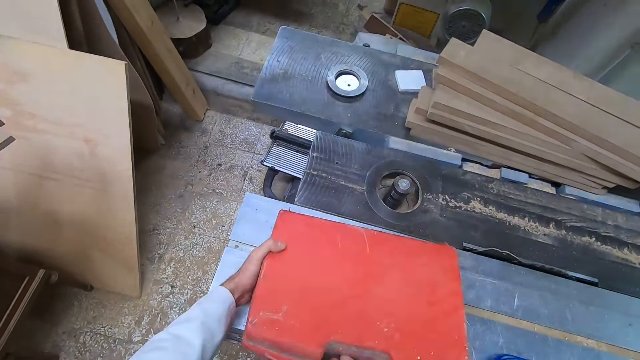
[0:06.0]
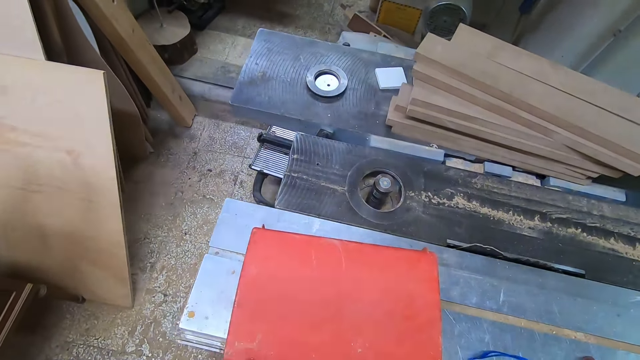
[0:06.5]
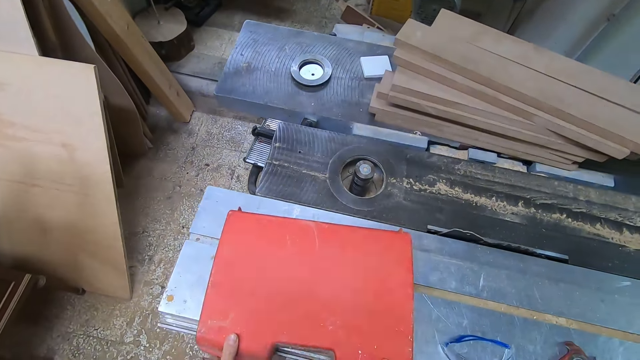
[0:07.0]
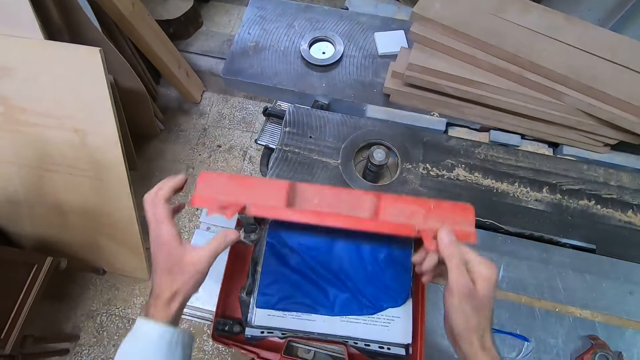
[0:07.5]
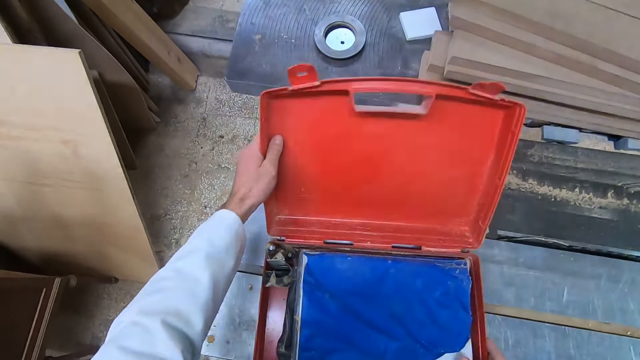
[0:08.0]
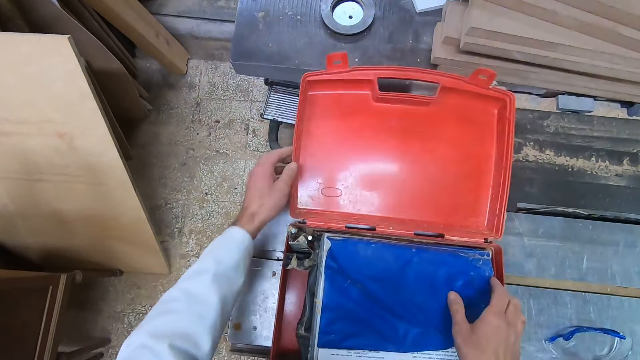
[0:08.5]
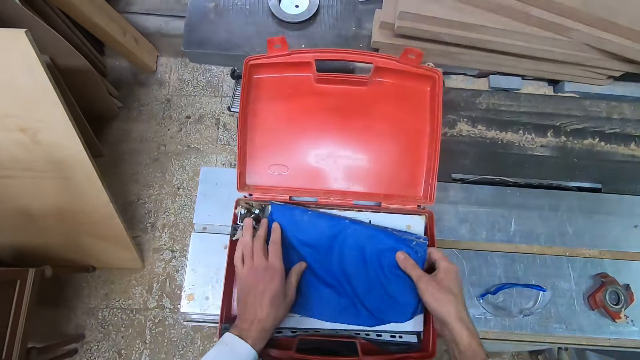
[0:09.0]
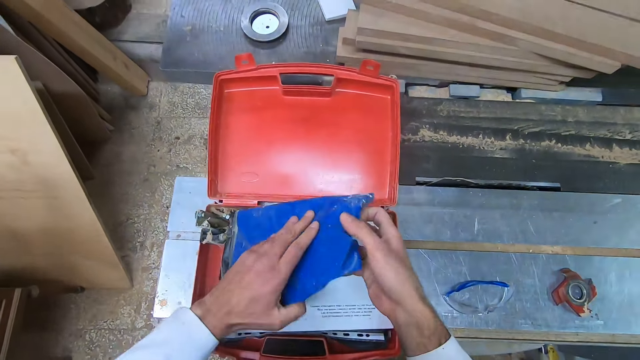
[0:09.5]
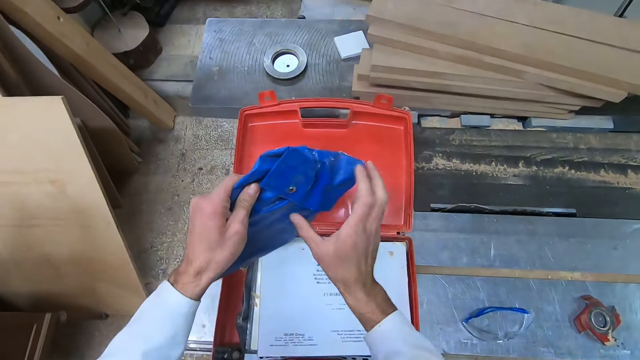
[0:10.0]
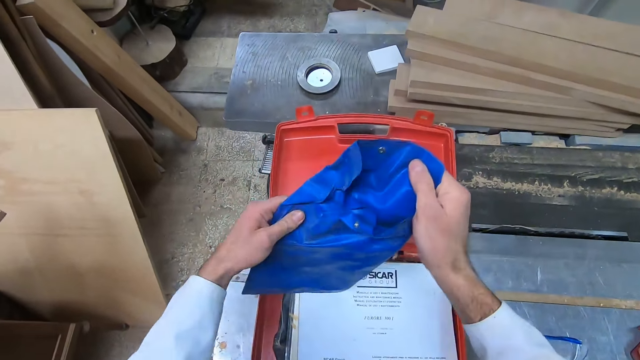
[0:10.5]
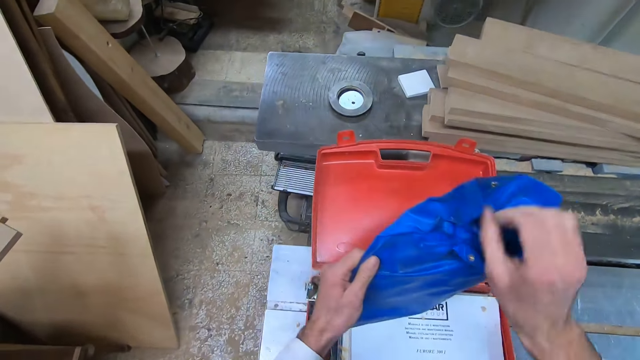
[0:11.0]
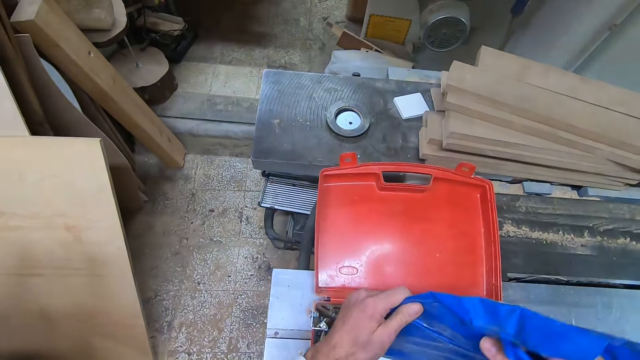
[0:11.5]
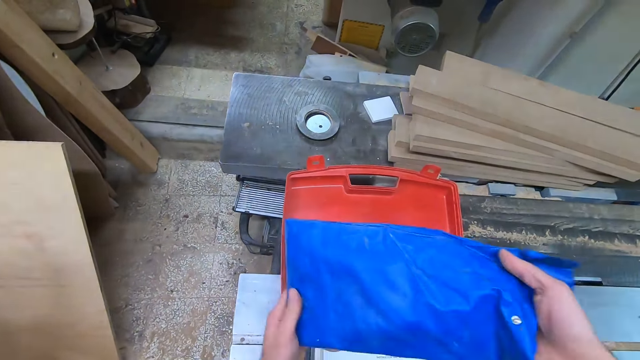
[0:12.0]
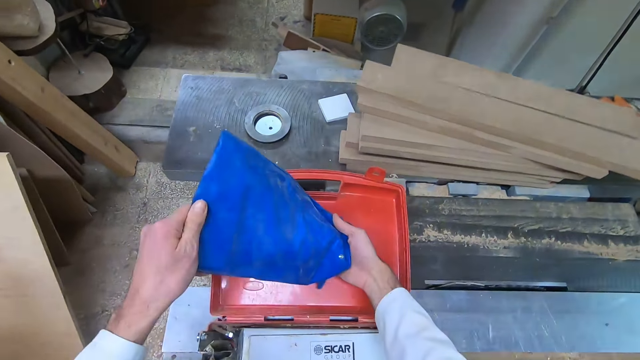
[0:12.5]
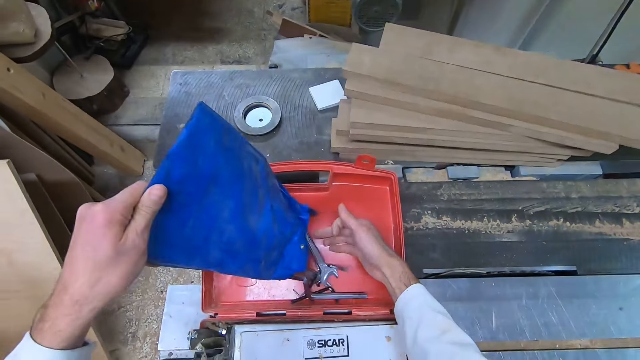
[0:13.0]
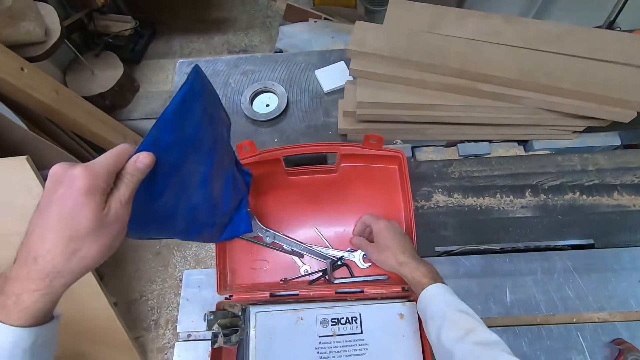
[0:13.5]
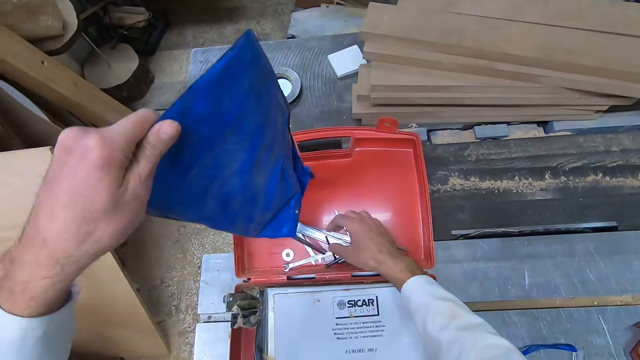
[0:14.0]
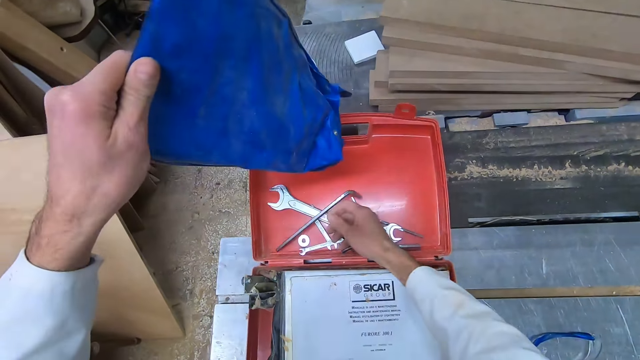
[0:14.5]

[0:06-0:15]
The camera wearer puts it on top of the workbench. They open the tool box. They lift a wrench pack in the tool box. They open the wrench pack. They pour out the wrenches in the tool box from the wrench pack.

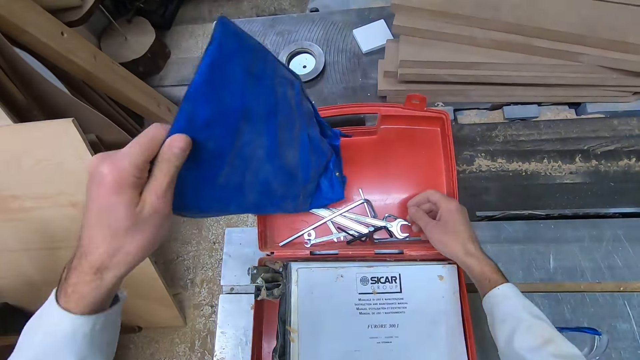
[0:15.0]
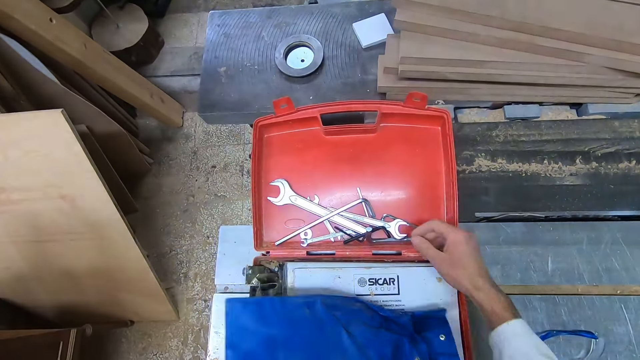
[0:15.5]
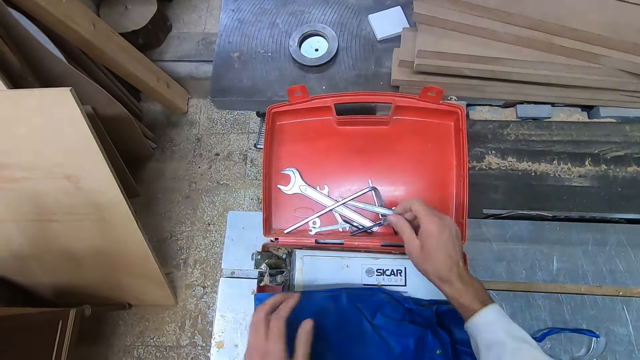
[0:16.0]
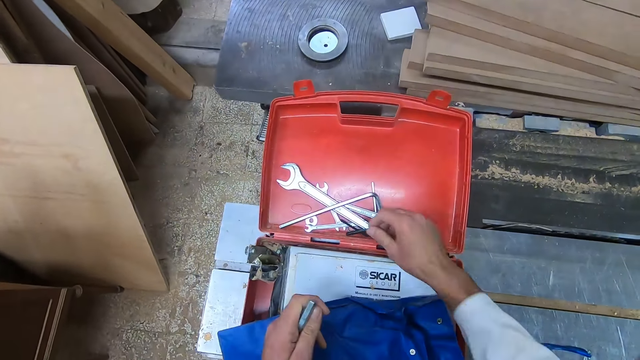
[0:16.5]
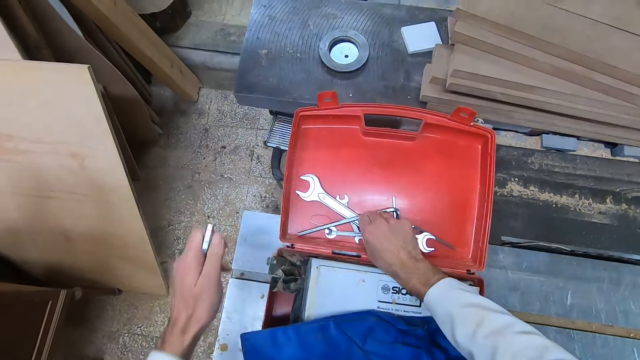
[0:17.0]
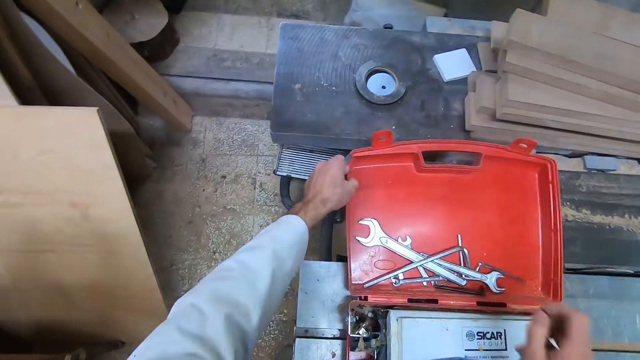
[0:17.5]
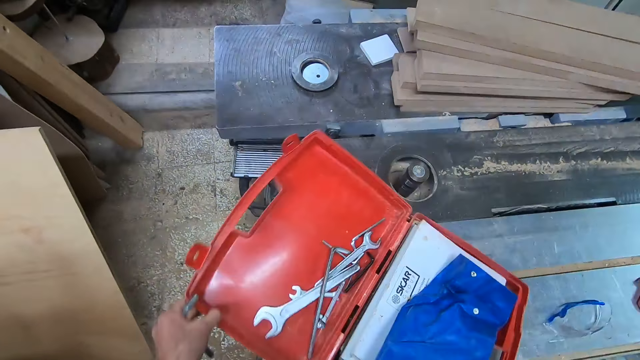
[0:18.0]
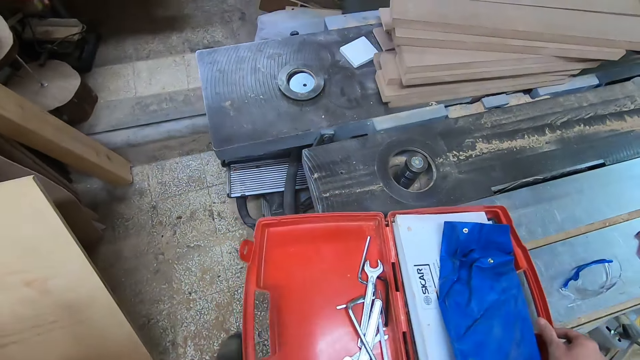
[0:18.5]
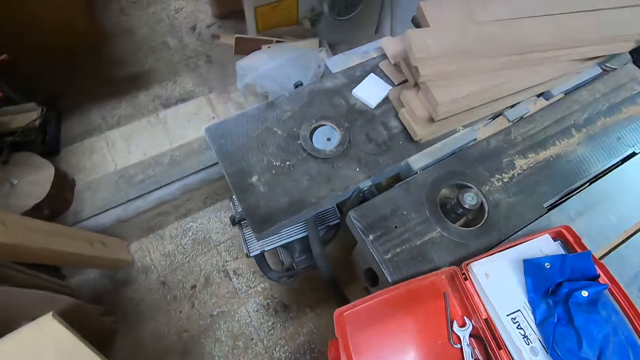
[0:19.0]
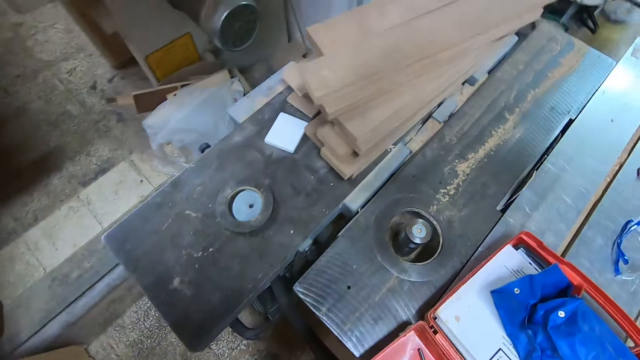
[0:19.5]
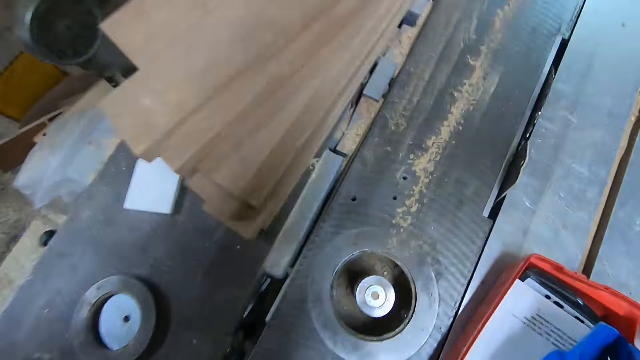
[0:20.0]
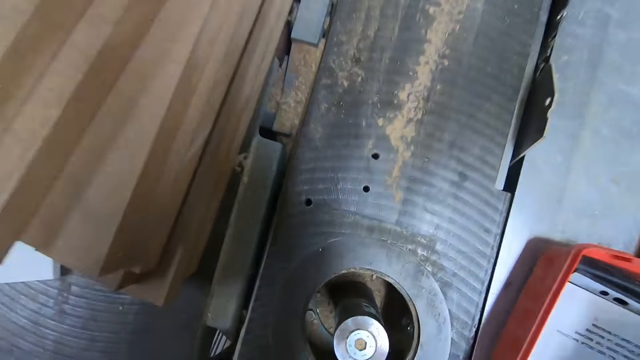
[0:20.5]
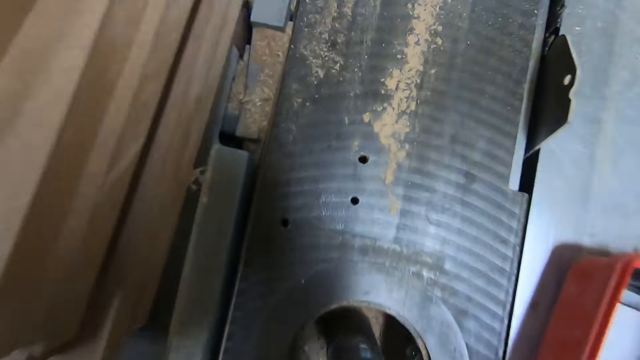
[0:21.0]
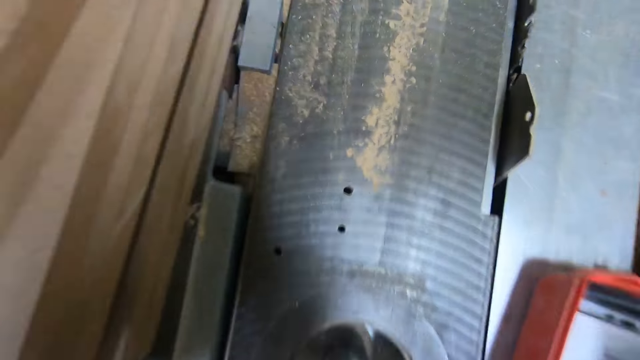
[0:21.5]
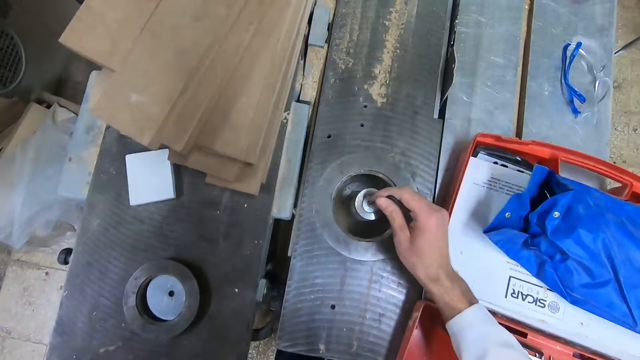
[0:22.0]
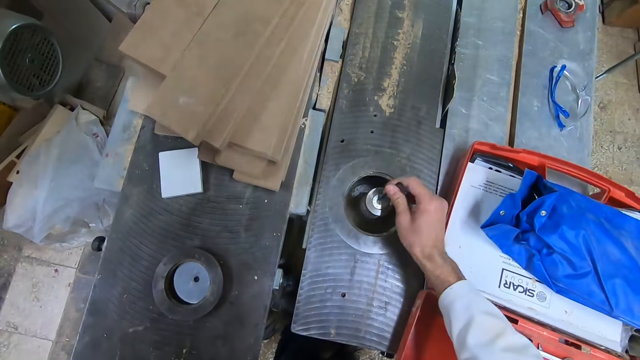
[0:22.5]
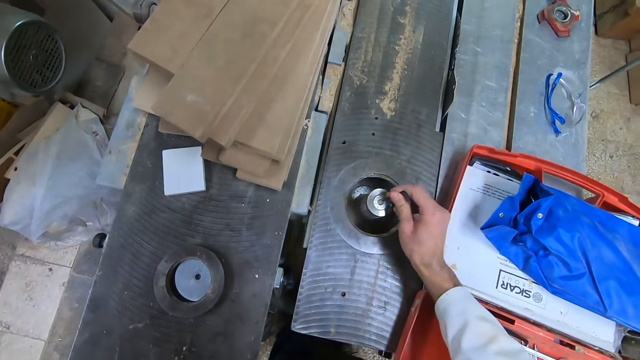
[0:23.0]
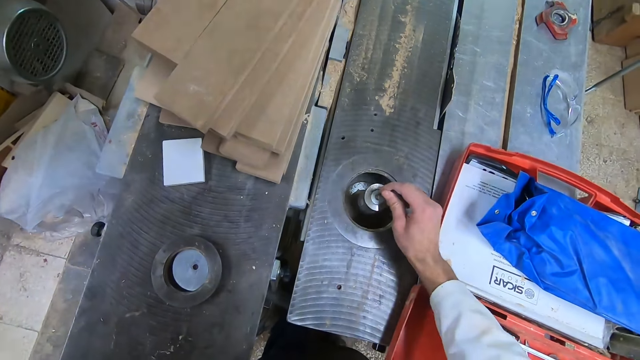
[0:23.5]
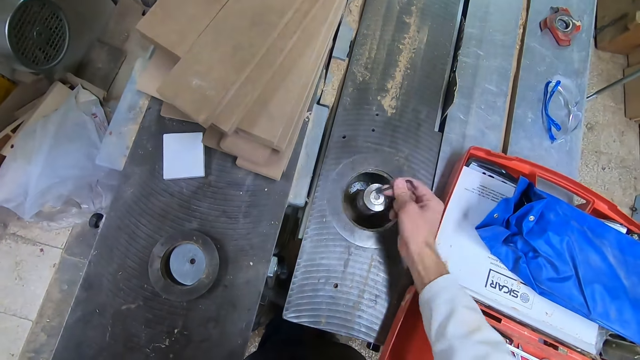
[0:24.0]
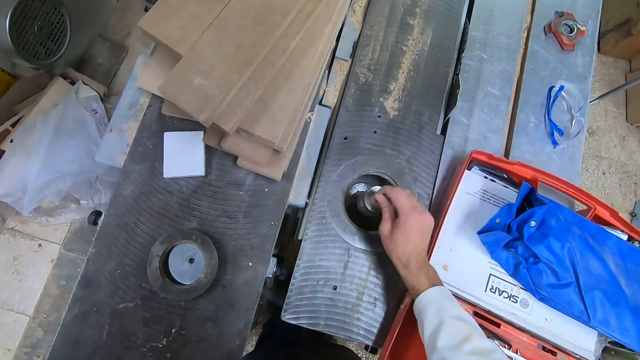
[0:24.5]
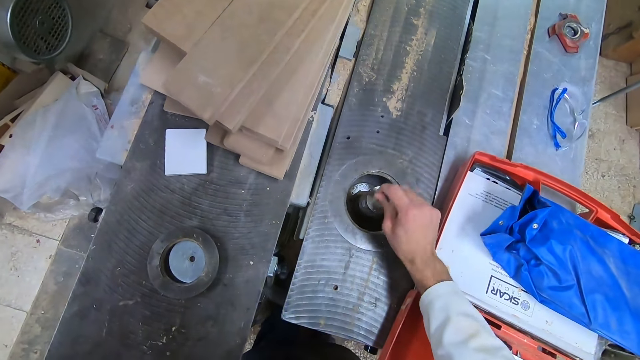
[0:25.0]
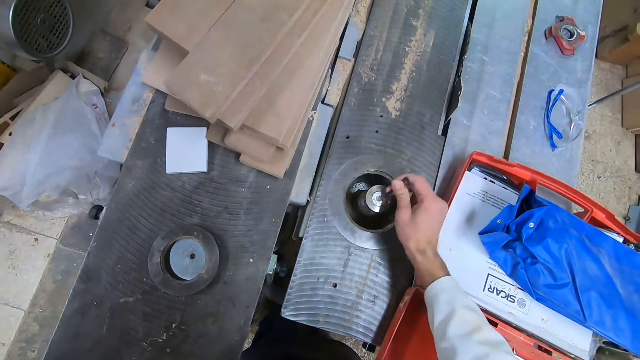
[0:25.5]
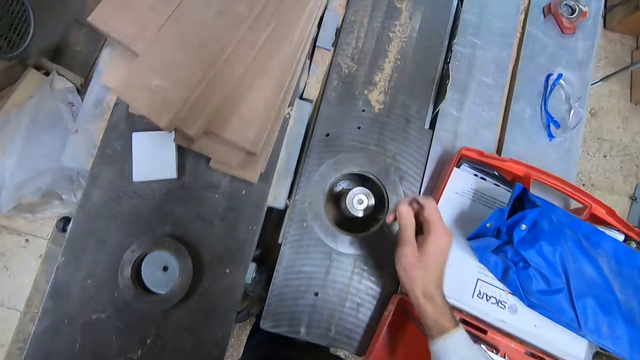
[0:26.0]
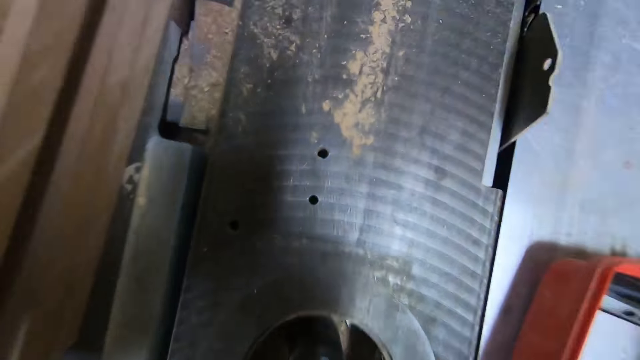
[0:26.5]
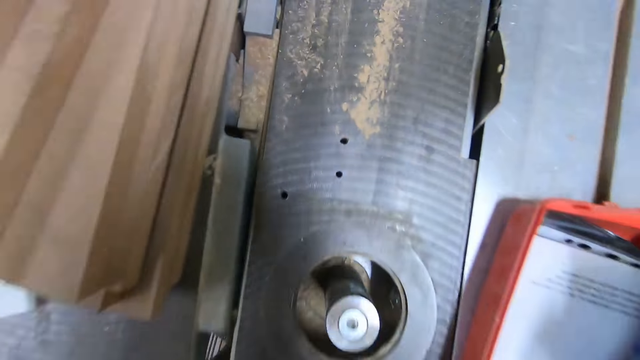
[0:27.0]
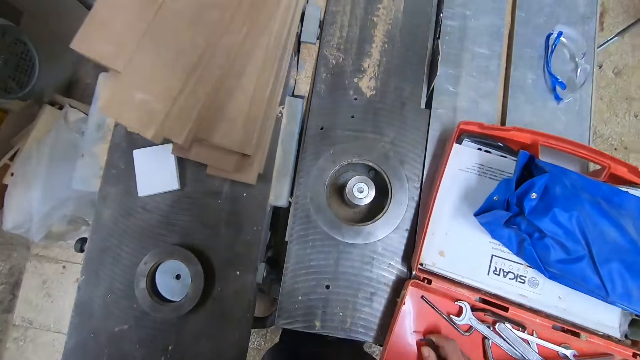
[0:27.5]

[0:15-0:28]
The camera wearer picks up an L-shaped wrench or hex key from the wrenches. They pick another tool. They turn the tool box. They blow away dirt on a part of the table saw. They clean a part of the table saw with the L-shaped wrench. They blow away dirt on a part of the table saw.
